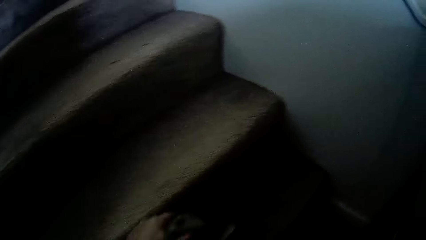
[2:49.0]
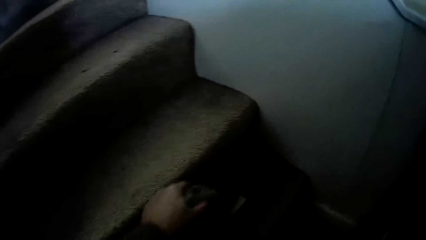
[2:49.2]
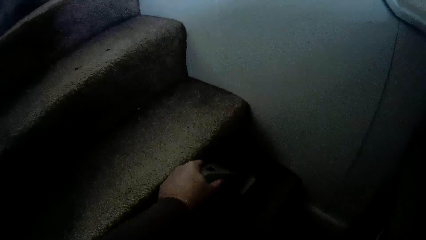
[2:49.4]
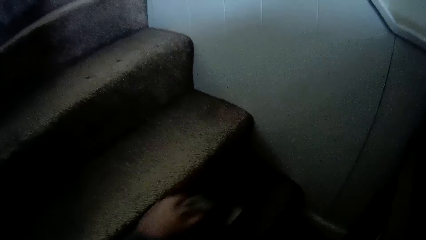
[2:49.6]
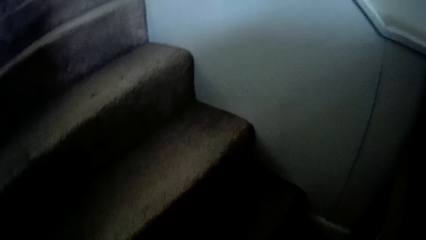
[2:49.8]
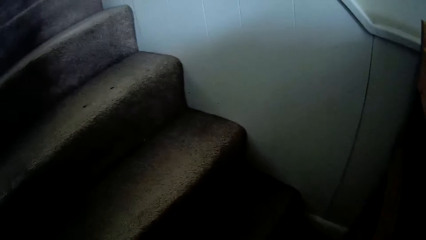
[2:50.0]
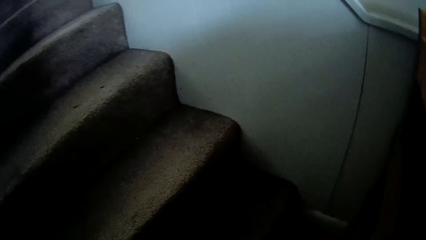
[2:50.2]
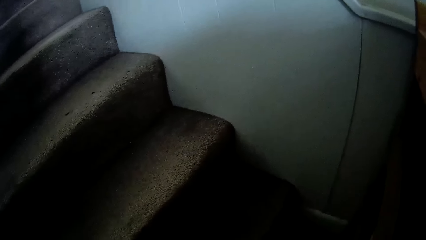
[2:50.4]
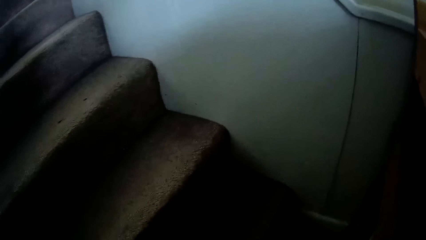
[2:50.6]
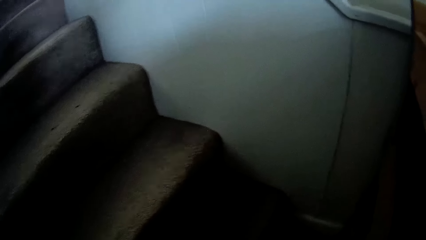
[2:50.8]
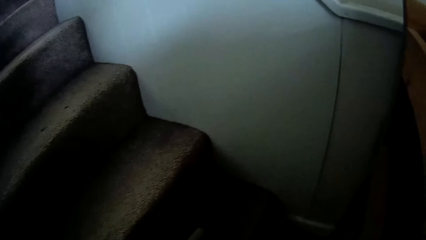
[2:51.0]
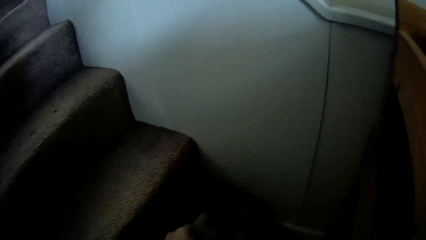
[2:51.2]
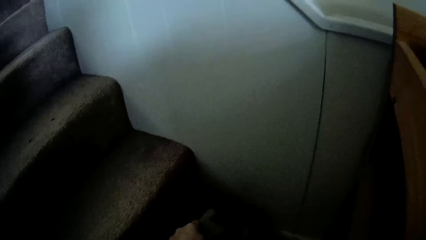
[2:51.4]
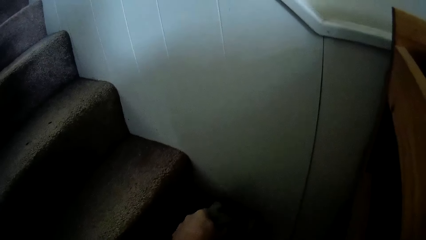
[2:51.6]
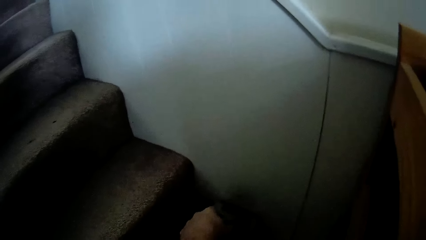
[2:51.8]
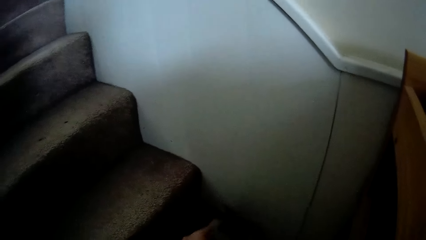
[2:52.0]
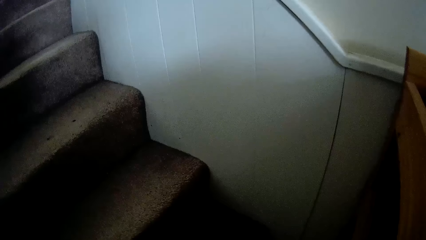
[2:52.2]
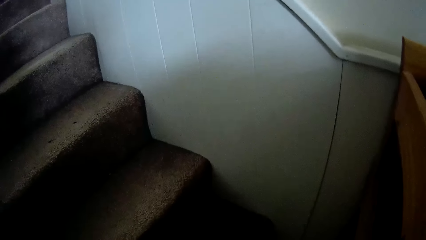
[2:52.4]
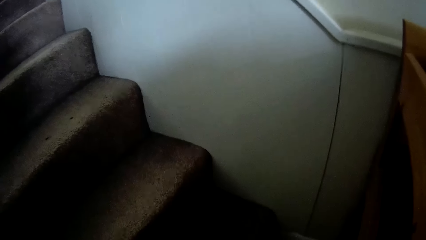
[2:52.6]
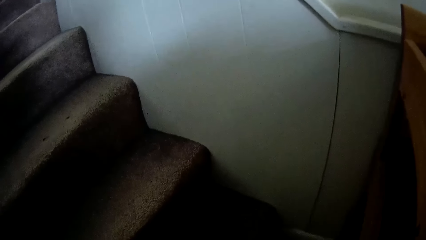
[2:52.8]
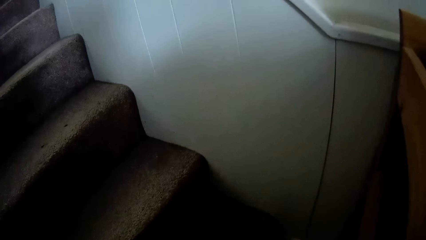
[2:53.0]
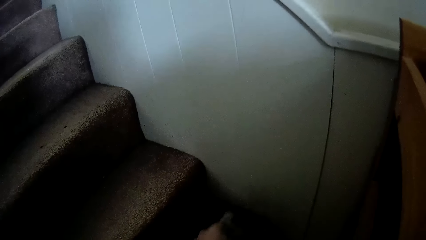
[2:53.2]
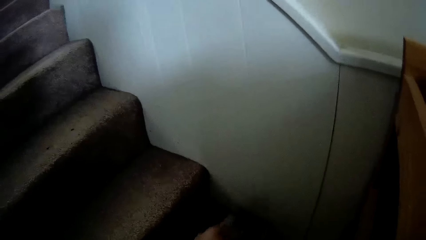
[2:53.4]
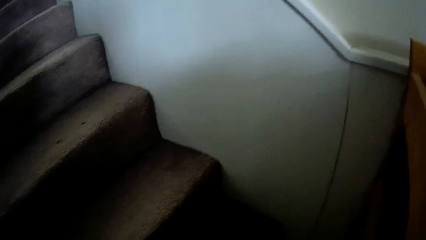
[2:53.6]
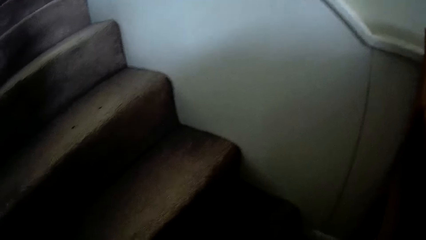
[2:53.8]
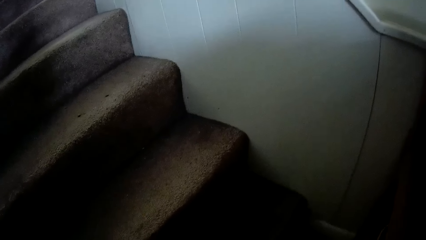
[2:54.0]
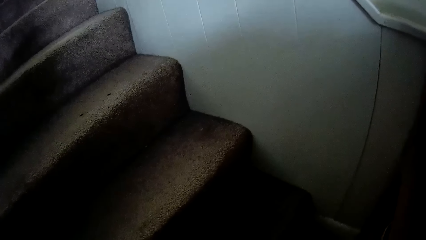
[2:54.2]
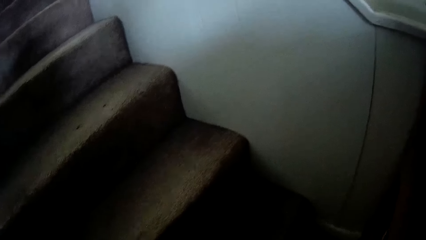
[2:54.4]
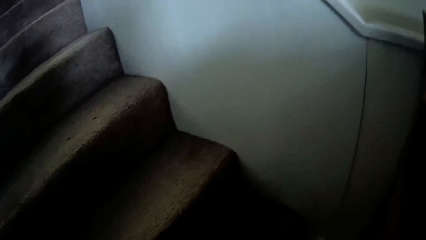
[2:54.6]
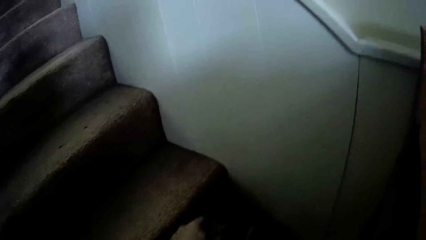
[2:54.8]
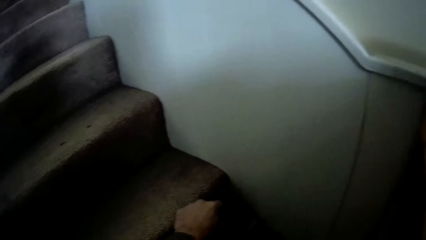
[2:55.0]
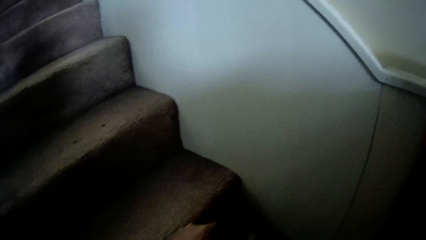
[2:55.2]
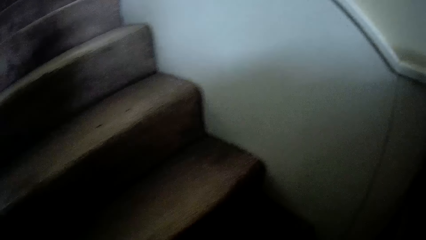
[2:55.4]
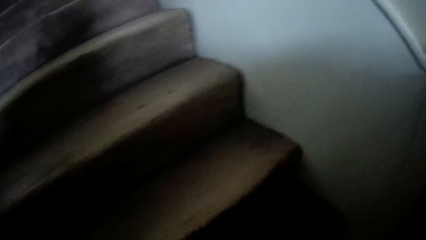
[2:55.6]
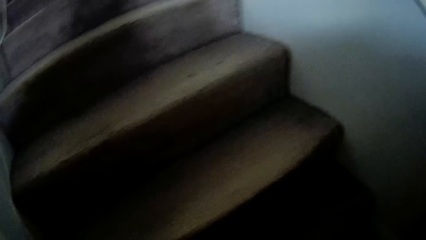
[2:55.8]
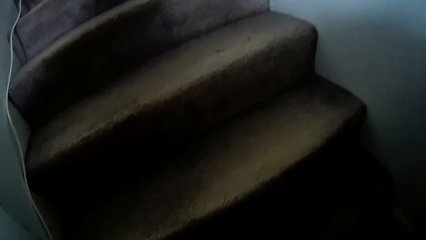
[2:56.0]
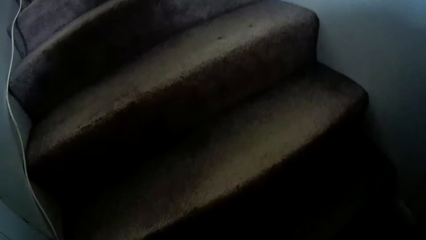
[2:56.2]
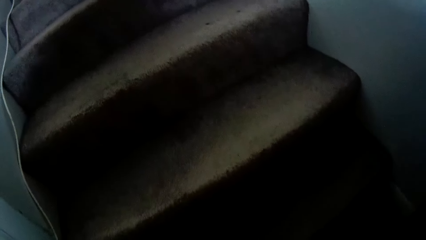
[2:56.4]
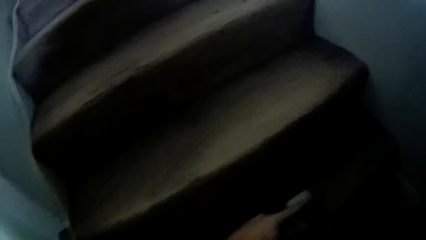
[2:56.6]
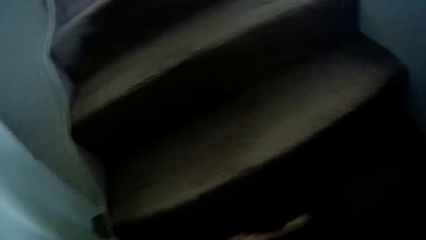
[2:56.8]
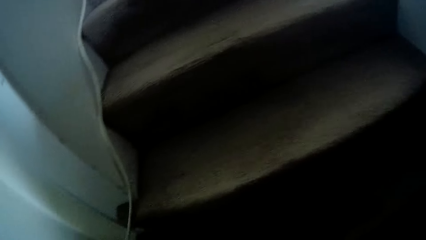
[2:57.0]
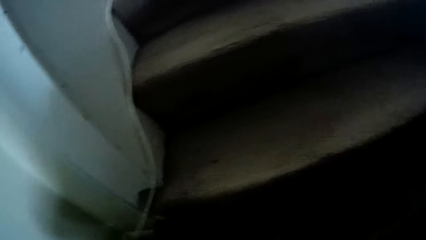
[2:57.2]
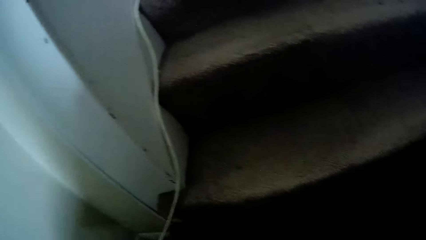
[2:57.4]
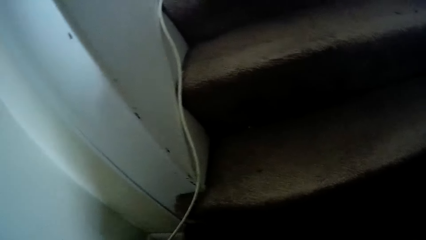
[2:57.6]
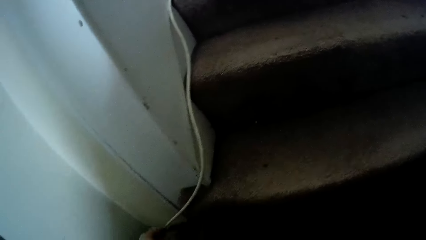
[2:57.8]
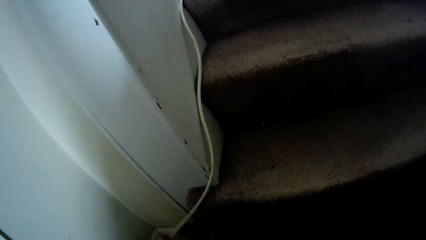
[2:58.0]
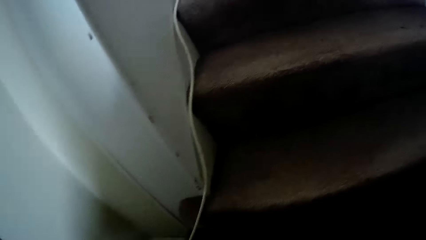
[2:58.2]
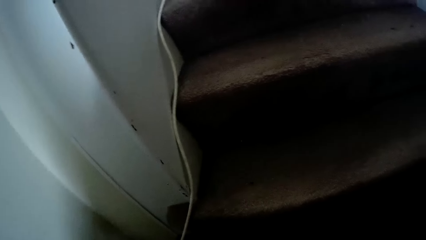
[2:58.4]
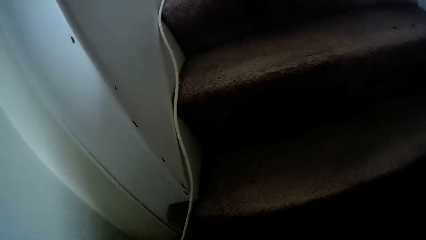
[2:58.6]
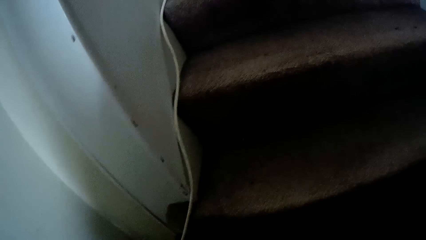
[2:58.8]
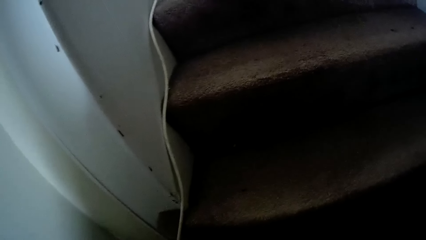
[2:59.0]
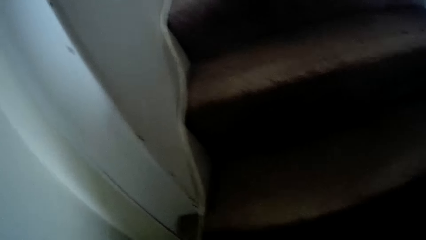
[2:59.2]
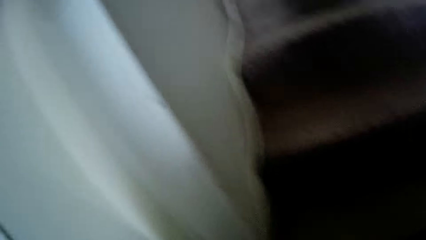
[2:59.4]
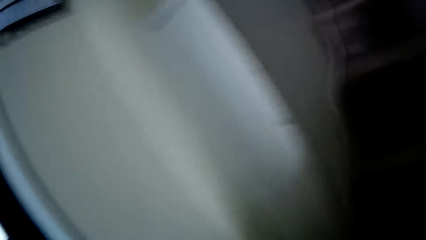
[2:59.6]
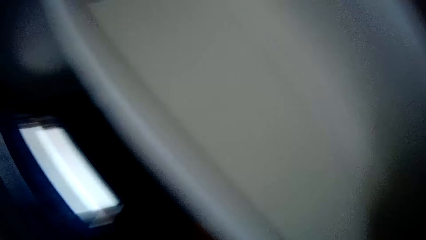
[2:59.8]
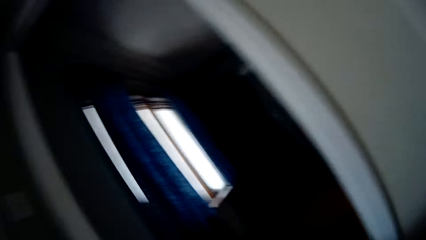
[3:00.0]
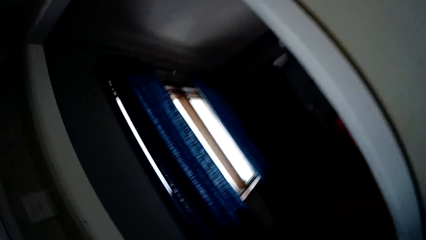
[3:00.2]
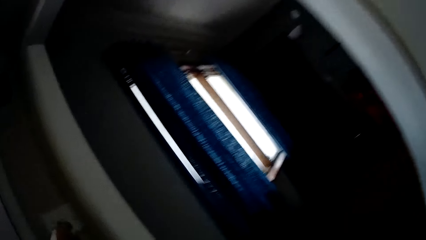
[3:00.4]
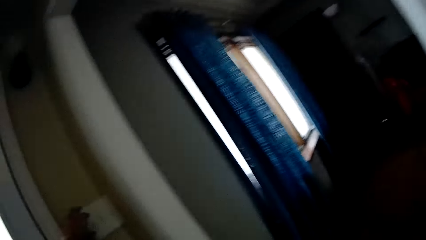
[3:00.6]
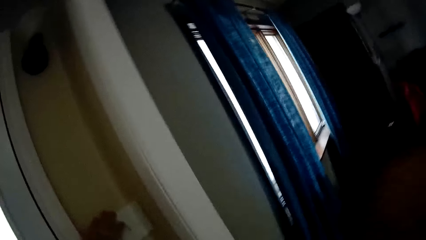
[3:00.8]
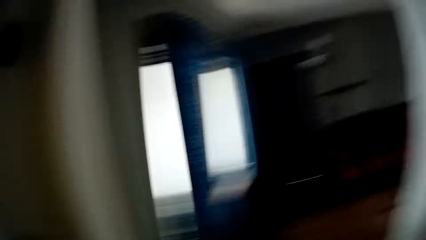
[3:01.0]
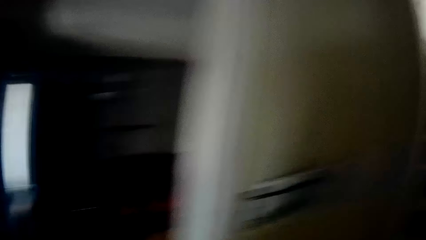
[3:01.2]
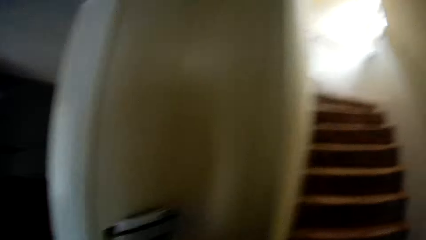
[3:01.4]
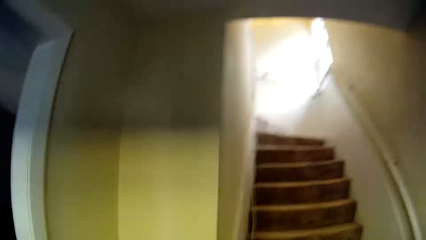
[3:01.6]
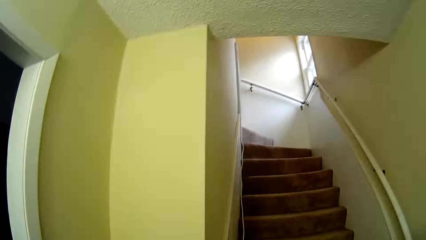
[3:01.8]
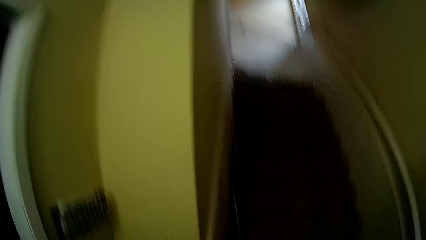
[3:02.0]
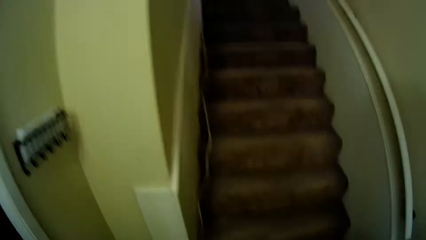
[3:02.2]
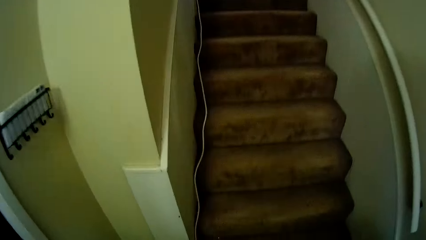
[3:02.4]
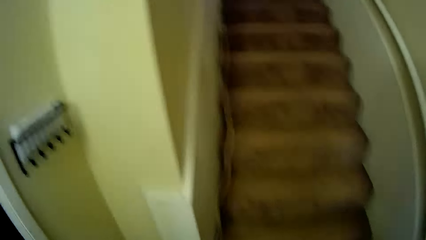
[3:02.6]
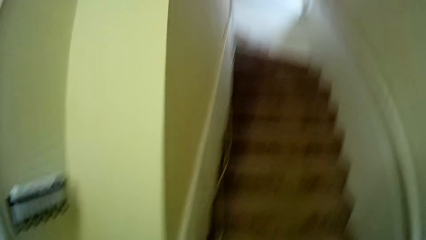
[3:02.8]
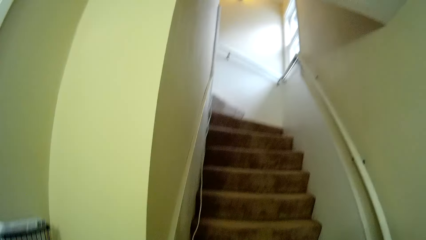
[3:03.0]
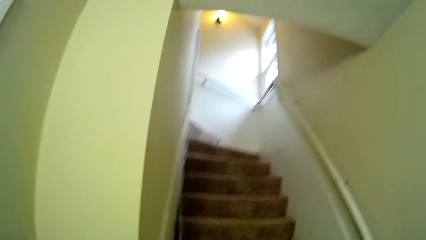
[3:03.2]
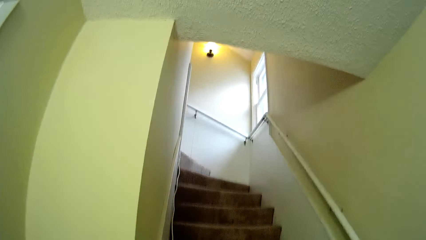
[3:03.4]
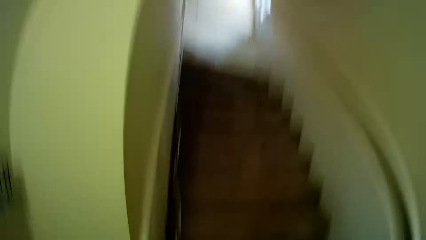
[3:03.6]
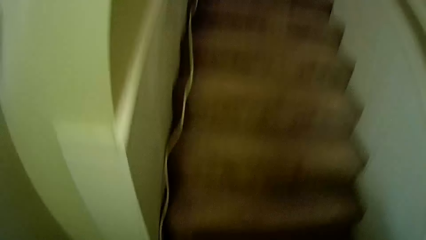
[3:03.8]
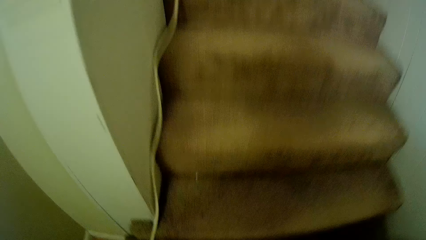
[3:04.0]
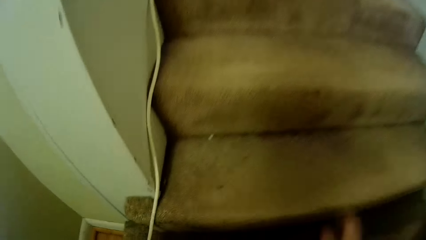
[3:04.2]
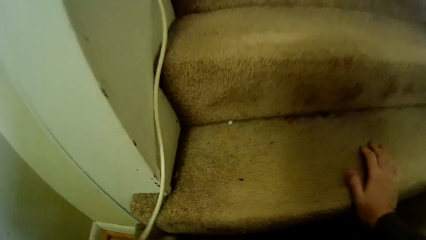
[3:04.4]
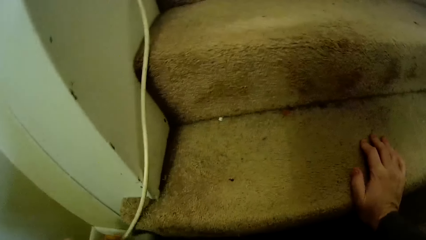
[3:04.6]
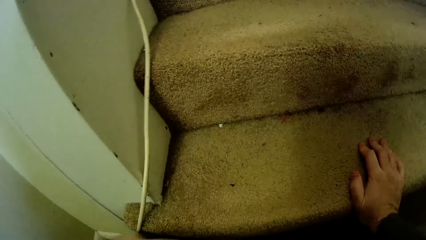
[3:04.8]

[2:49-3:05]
The camera wearer looks around the house. They walk. They turn on the lights.
